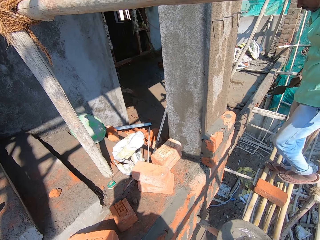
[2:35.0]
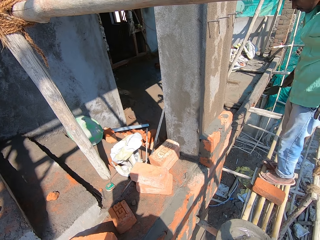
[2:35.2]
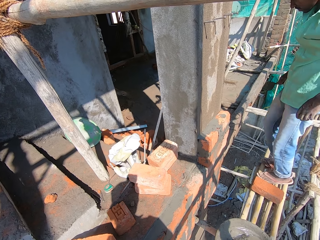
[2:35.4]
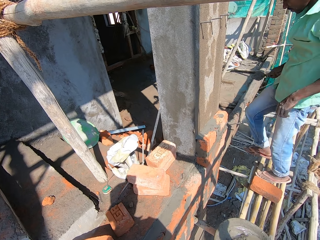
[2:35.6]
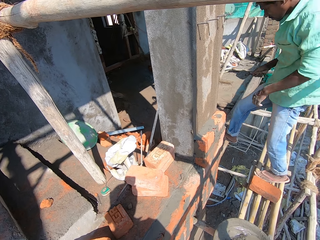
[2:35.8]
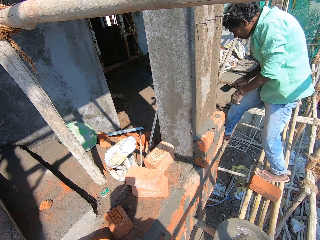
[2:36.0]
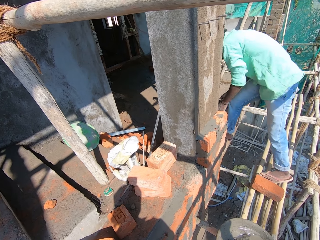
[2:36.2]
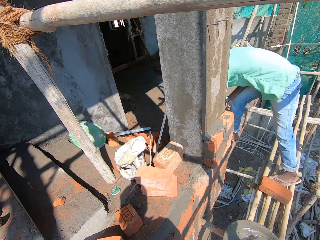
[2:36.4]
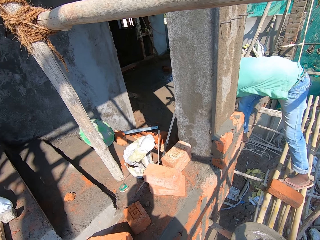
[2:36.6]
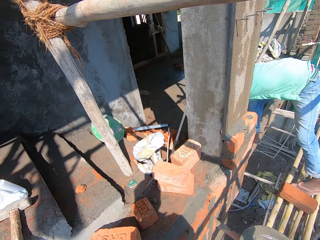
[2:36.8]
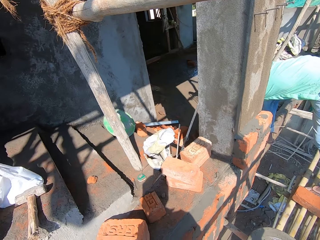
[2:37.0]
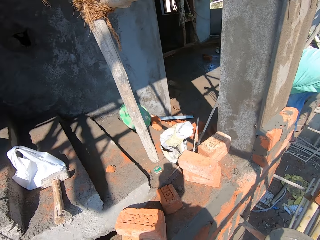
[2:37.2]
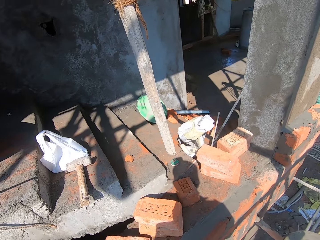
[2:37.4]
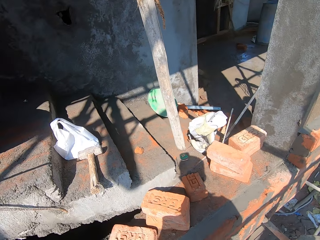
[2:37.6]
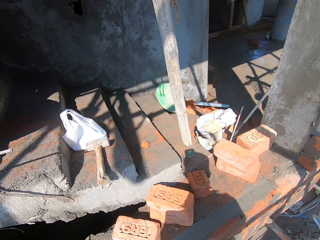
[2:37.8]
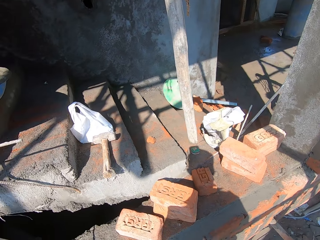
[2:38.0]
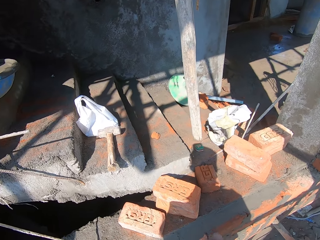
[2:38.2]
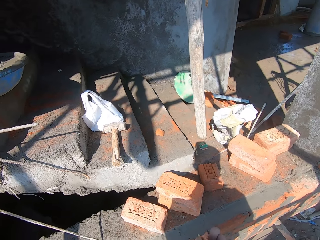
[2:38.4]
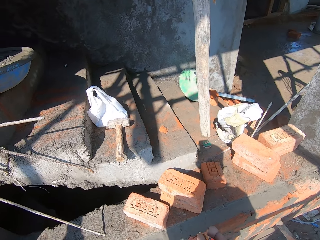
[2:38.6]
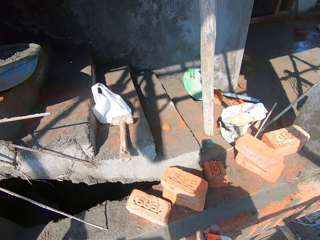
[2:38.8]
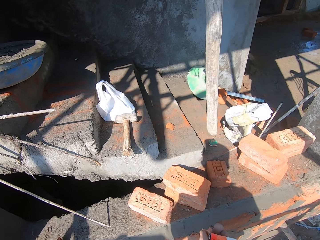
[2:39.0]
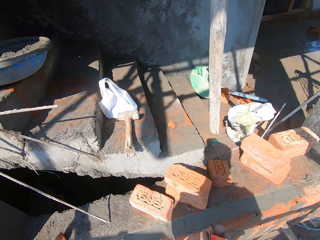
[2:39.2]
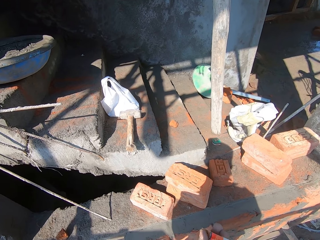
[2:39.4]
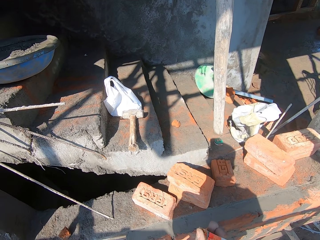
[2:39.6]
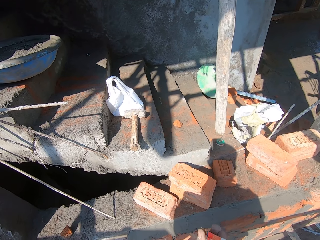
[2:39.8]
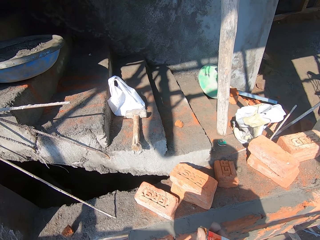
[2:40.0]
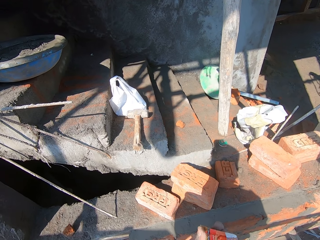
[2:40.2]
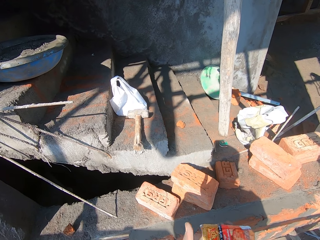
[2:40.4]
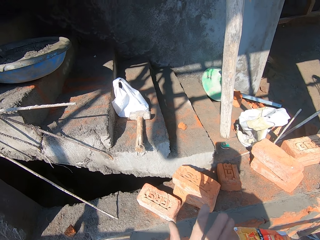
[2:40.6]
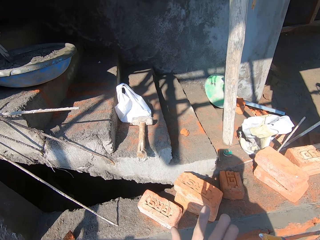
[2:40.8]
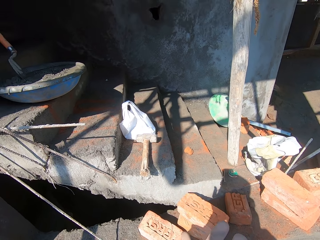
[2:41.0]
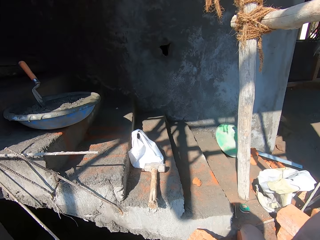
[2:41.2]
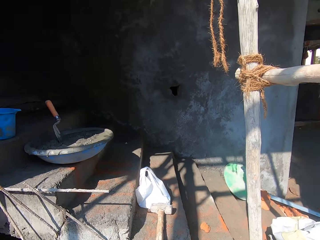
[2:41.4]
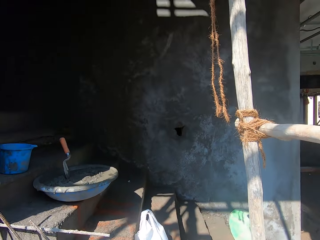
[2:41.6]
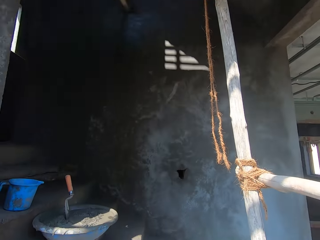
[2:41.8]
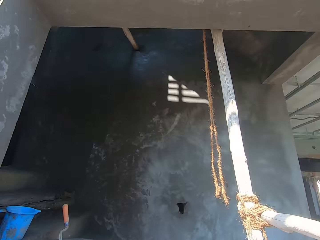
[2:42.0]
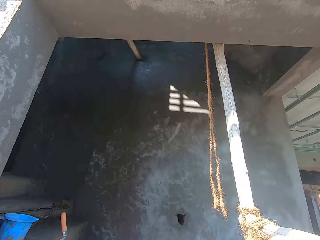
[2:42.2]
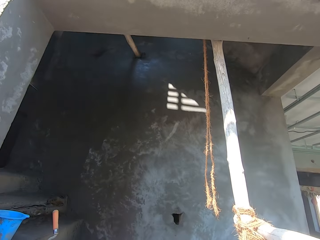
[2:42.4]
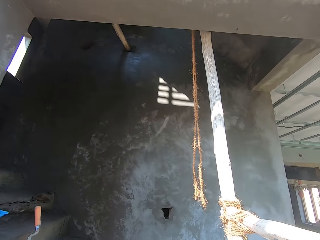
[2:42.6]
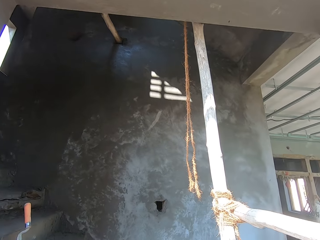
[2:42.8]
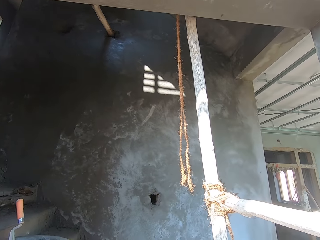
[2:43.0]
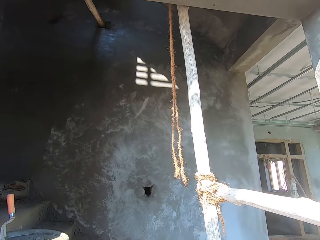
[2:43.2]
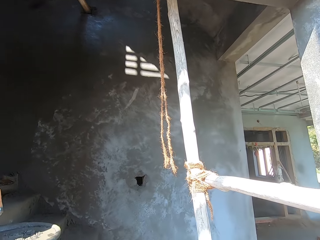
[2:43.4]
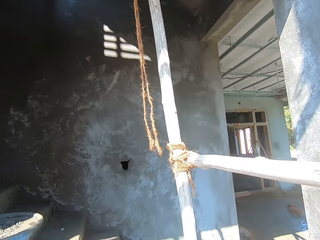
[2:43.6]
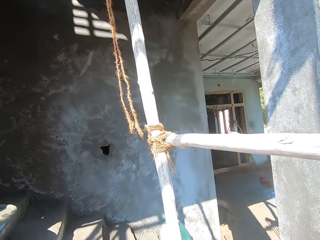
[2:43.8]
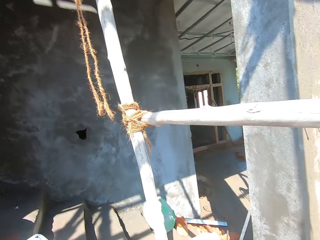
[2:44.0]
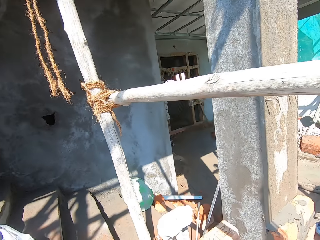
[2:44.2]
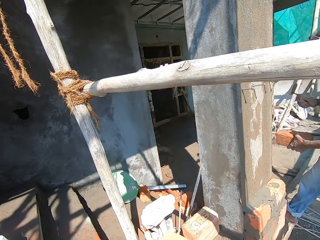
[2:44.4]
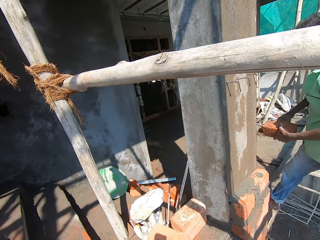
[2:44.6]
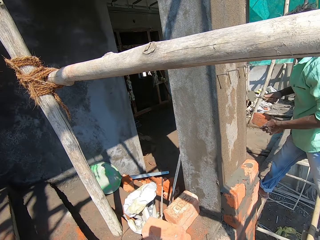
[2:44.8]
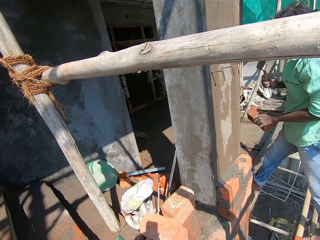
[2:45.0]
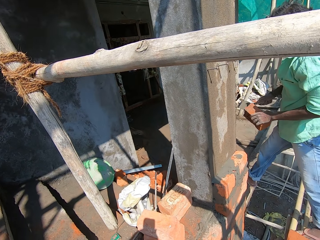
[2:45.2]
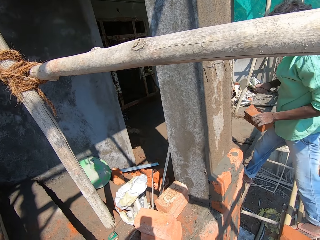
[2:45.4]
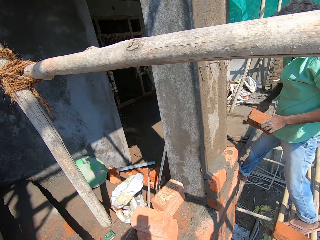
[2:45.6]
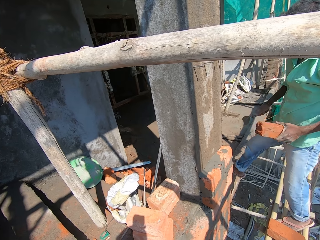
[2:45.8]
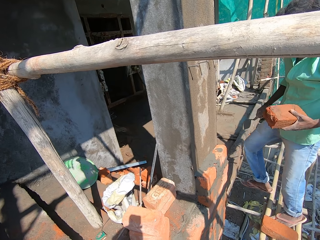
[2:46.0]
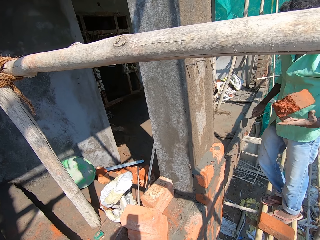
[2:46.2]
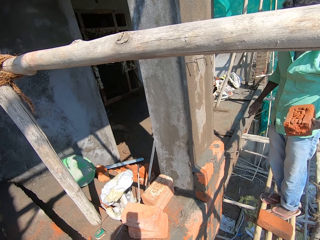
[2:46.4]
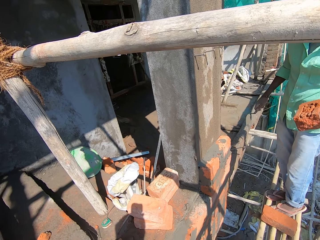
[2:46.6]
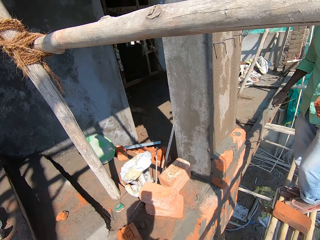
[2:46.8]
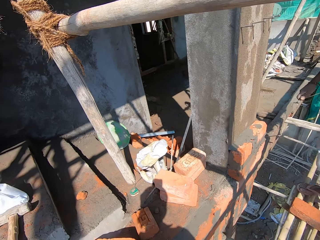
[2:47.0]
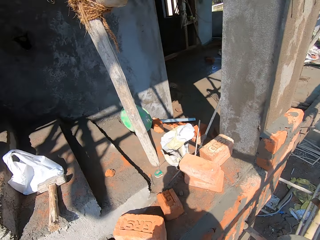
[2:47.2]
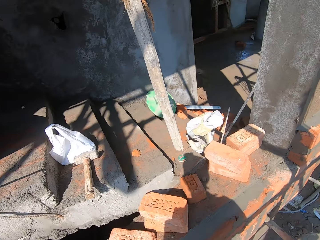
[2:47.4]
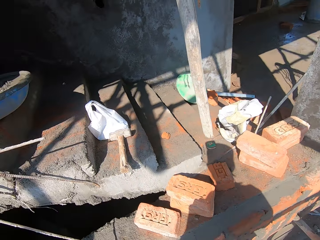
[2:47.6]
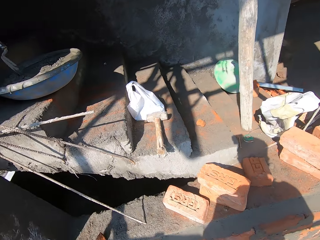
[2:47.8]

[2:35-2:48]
A man bends down. The camera wearer pours content in the sachet in his right hand into his left hand. He holds the packet with his hands. He licks a hand. He converses with the man. The man cuts a brick in his left hand with the trowel in his right hand. The man removes pieces of concrete with the trowel. The man adjusts the brick in his left hand.

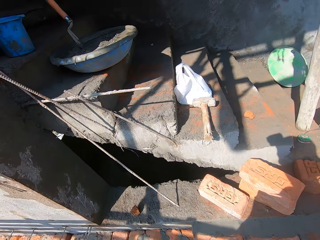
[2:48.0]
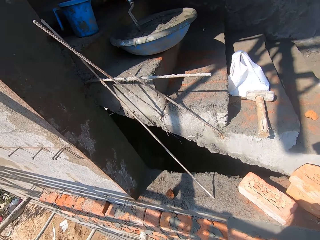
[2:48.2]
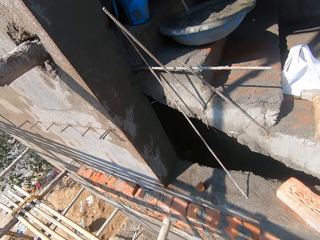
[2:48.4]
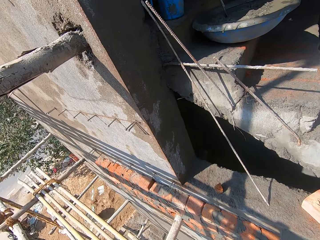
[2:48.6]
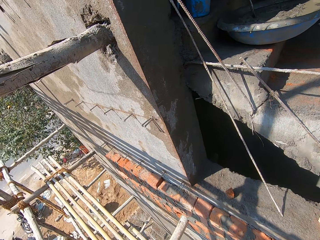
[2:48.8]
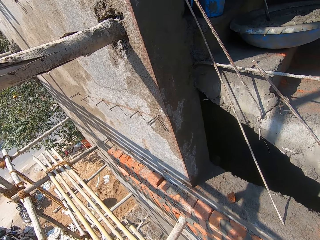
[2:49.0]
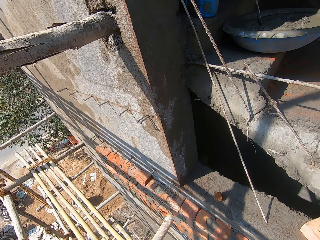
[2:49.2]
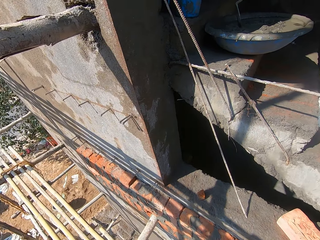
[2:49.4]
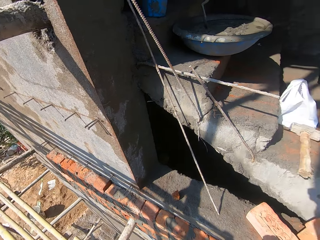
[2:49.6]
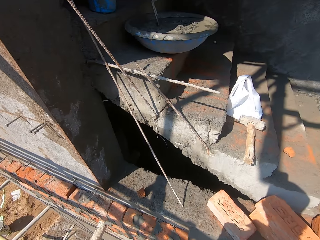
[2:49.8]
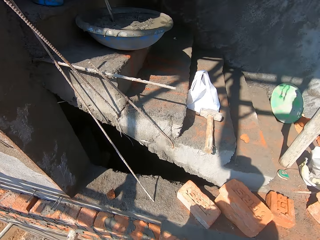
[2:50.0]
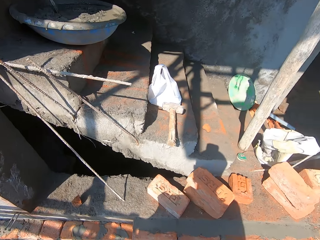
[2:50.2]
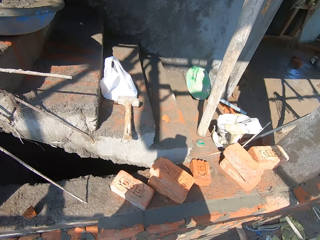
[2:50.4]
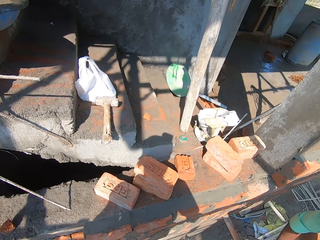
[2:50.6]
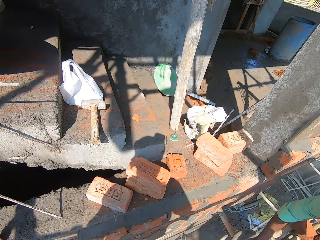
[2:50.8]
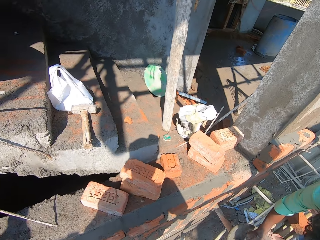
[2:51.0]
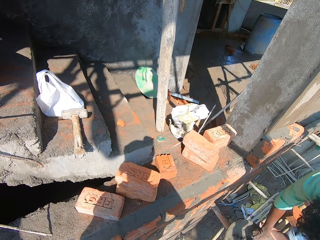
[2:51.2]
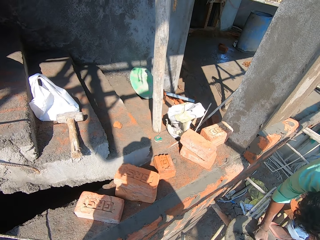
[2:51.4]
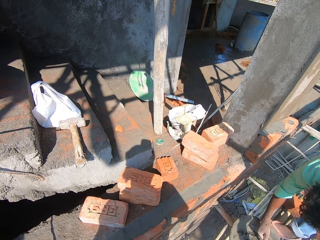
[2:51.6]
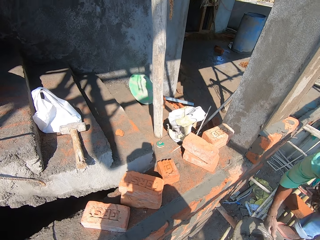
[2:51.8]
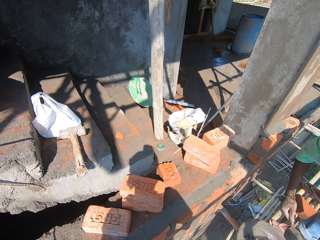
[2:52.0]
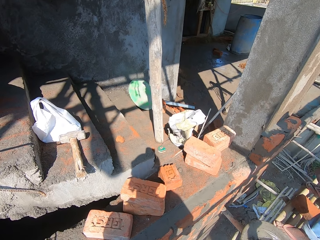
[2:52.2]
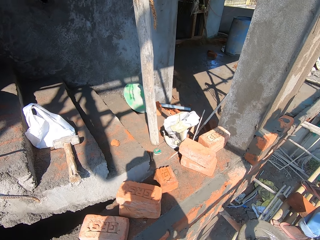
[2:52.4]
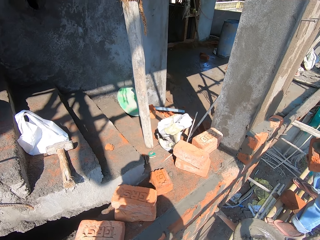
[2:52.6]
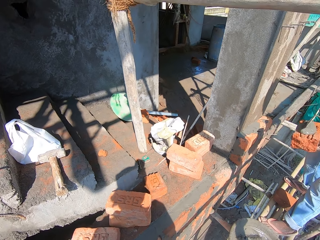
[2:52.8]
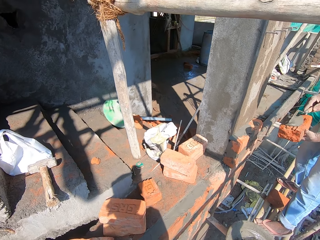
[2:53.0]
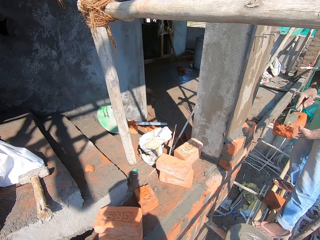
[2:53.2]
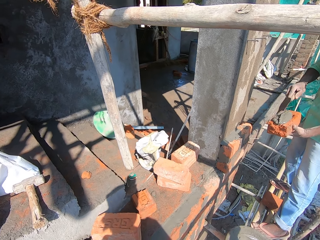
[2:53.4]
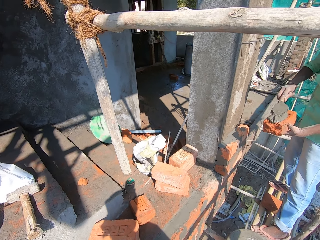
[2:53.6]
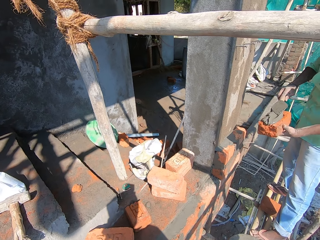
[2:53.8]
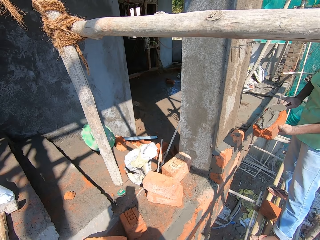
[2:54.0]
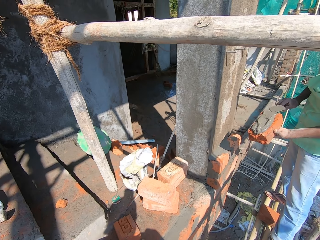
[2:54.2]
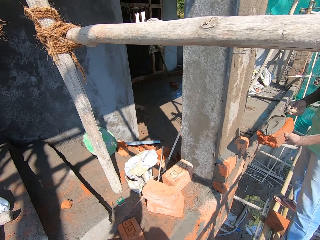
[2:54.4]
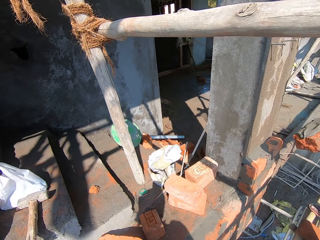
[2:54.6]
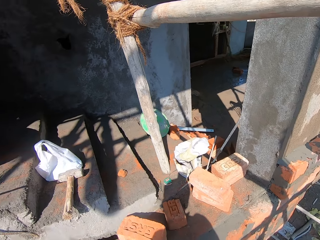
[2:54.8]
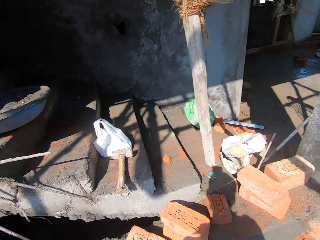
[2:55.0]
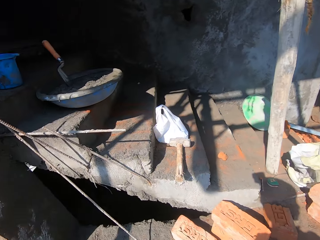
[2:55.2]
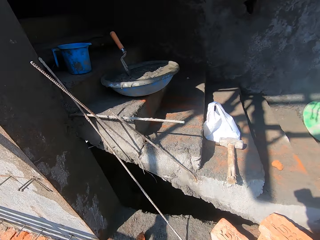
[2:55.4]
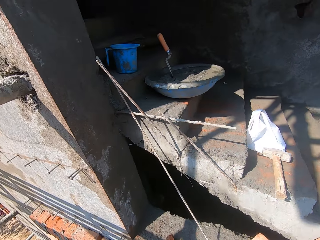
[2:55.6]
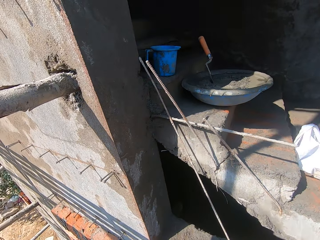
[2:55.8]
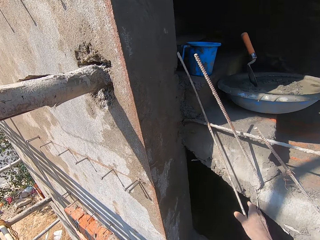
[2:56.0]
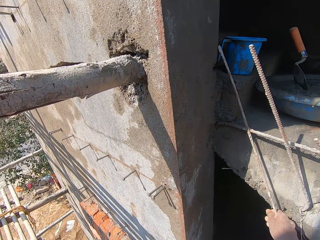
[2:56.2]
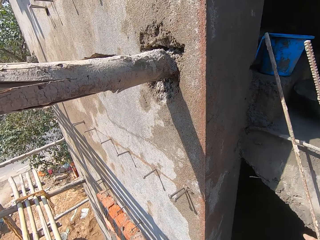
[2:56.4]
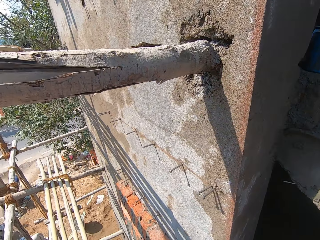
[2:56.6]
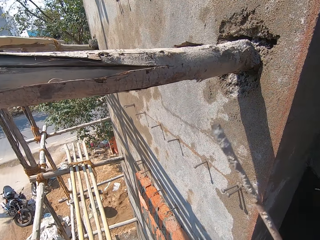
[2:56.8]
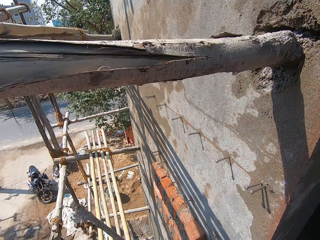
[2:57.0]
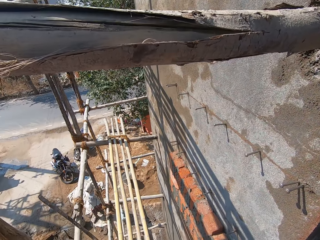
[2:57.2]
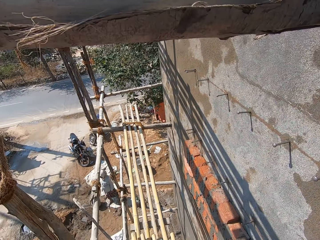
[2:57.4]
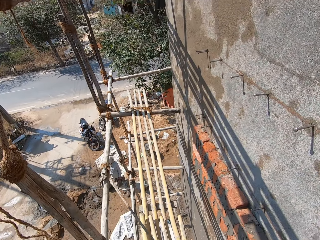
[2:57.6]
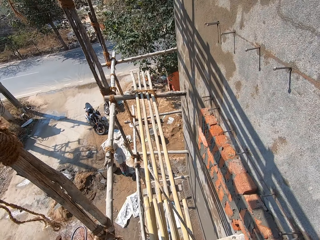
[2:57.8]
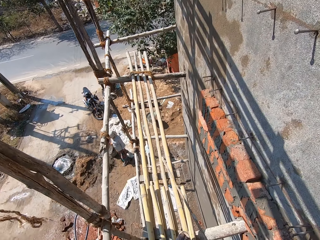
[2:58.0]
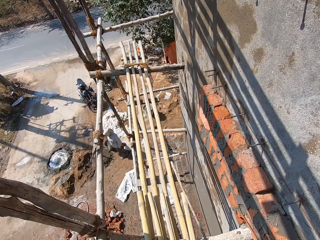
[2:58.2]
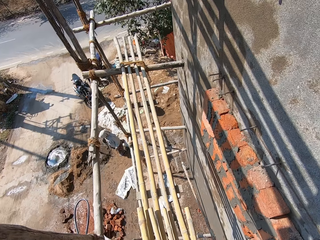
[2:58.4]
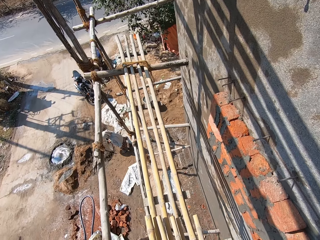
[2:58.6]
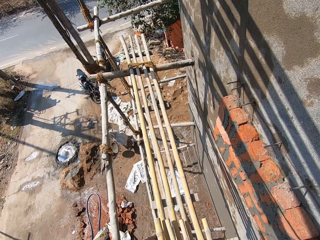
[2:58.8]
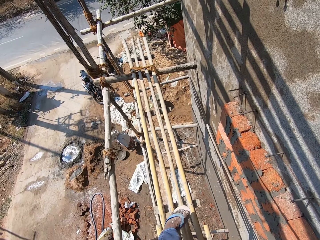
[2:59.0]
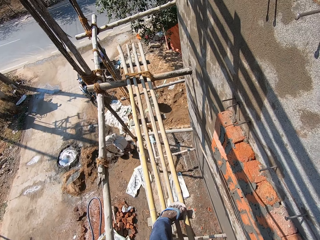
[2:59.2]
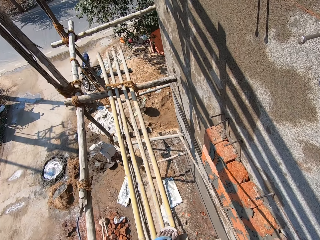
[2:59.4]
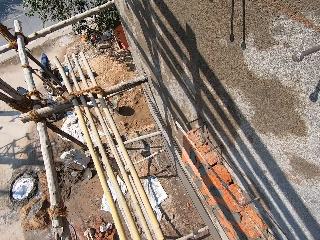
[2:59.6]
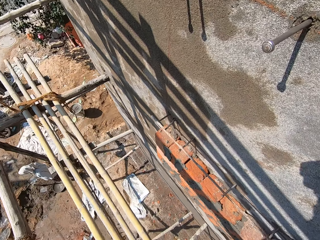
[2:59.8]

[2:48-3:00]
The camera wearer looks at the woods. A man scoops the mortar from the bowl on the wooden scaffold with the trowel in his right hand and spreads the mortar on the brick in his left hand with the trowel in his right hand. The camera wearer picks up an iron rod on the staircase with his right hand. He walks on the woods.
